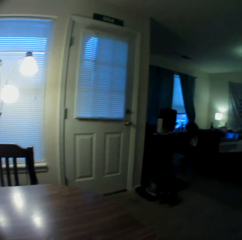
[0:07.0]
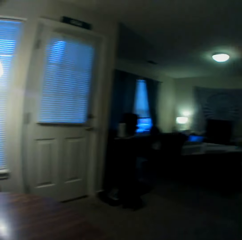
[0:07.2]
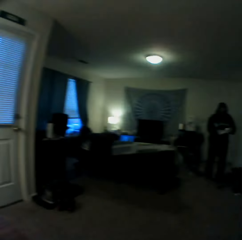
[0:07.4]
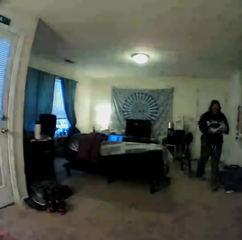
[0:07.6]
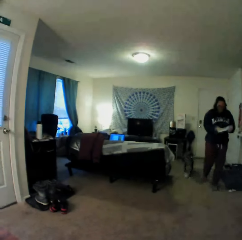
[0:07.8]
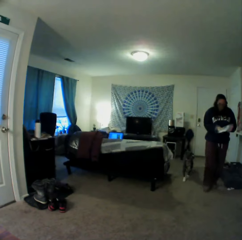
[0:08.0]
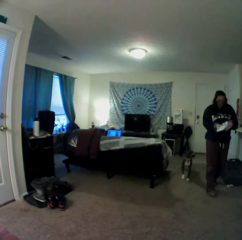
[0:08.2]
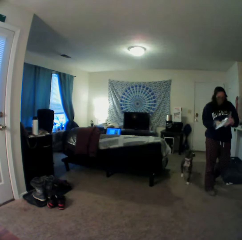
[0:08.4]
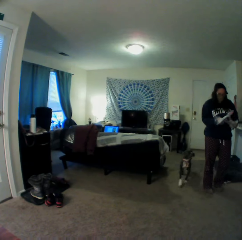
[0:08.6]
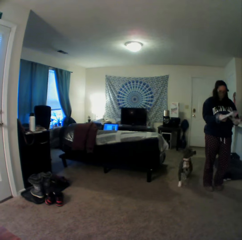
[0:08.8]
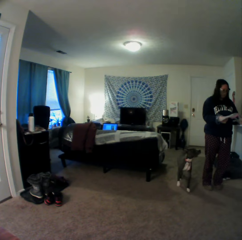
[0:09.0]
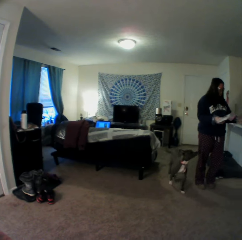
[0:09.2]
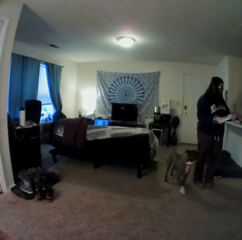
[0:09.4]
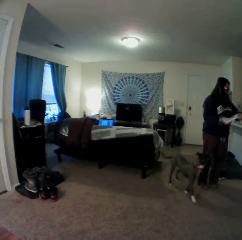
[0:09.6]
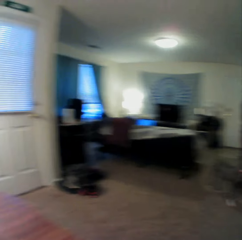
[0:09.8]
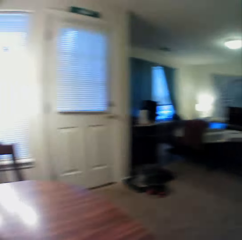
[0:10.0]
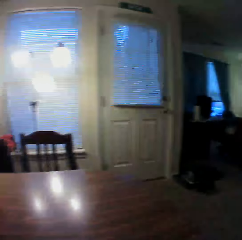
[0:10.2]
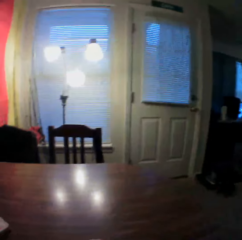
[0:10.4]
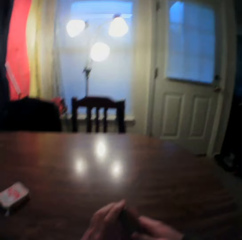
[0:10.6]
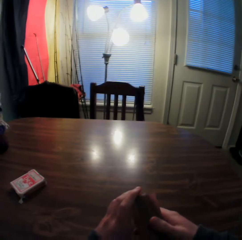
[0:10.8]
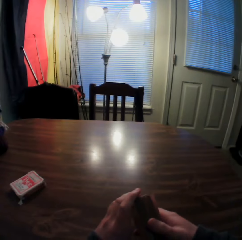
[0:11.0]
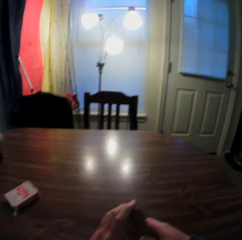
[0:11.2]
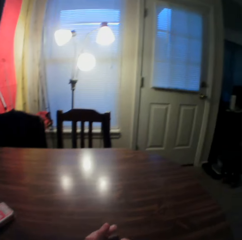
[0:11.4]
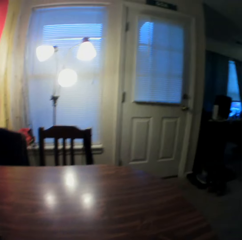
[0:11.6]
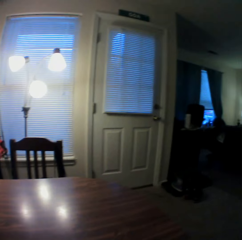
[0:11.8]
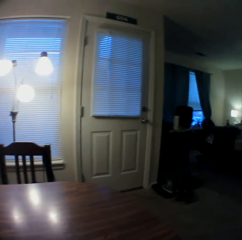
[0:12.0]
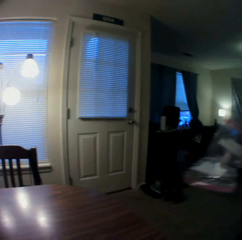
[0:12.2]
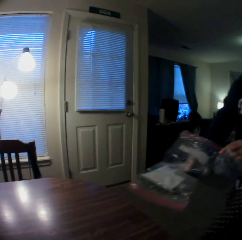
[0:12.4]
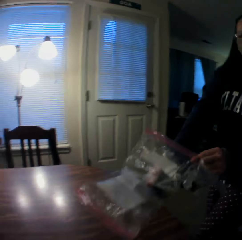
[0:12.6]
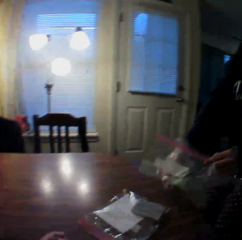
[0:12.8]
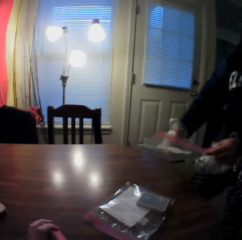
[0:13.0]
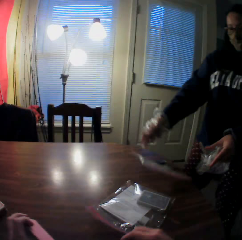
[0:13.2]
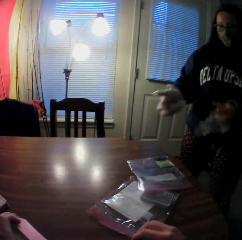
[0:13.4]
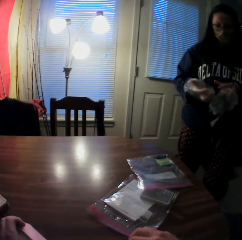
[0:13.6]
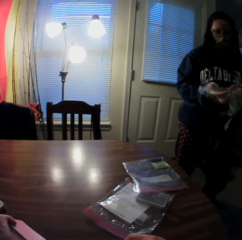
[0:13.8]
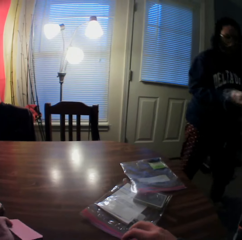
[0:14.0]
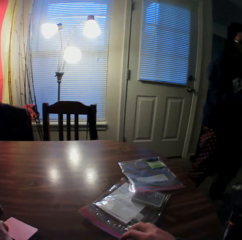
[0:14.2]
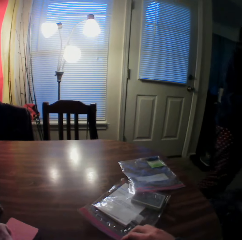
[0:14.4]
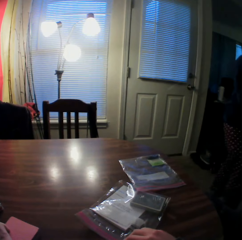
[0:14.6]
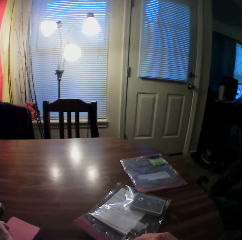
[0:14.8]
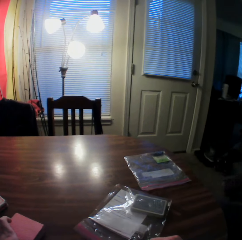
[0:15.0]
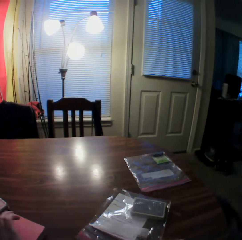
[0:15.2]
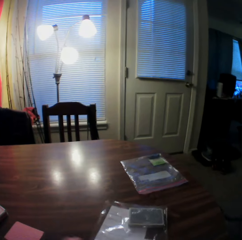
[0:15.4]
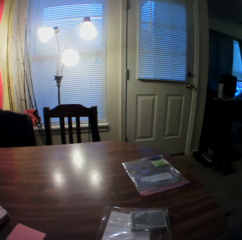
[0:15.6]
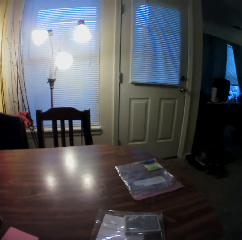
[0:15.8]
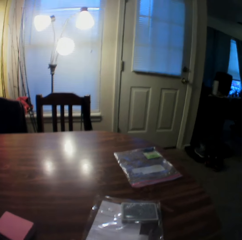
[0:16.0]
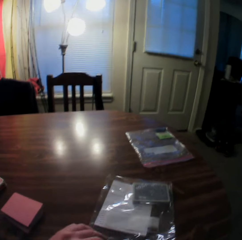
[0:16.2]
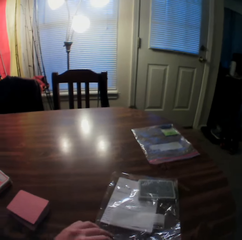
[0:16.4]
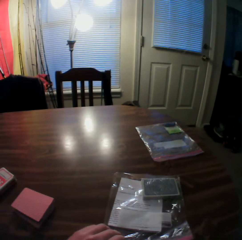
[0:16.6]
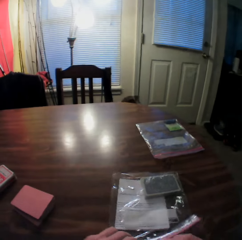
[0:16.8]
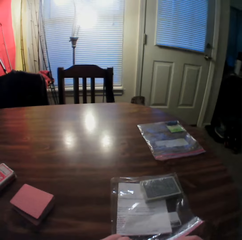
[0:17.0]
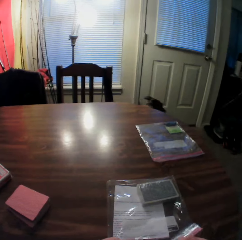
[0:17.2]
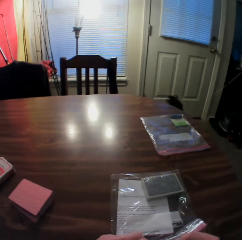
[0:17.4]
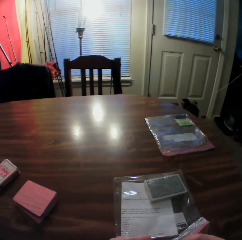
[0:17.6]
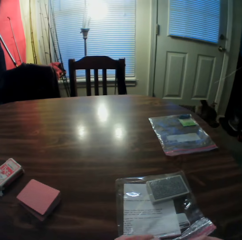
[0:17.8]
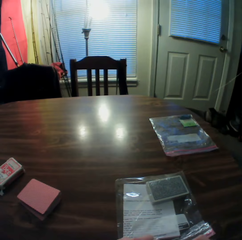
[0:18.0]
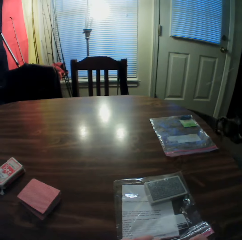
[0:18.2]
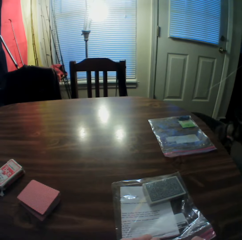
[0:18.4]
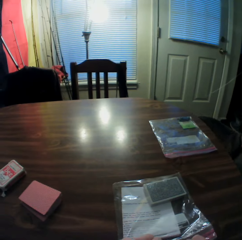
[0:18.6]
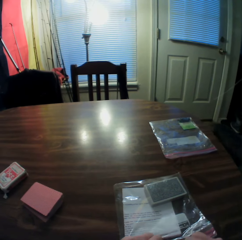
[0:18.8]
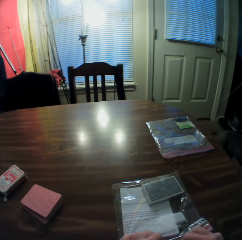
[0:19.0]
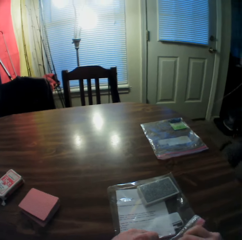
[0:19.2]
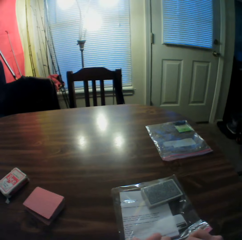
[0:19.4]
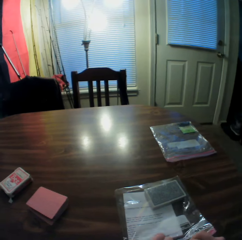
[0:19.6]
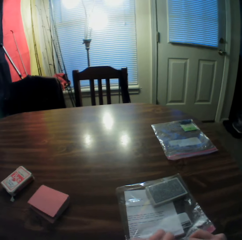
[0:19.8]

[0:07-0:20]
A woman and a dog walk towards the camera wearer in the room. The camera wearer looks in the room. The woman places two Ziploc bags onto the table. The woman walks in the room. The camera wearer holds a Ziploc bag with his right hand. He opens the Ziploc bag with both hands.

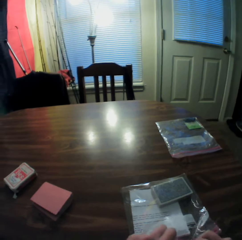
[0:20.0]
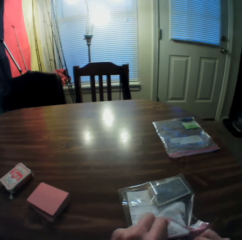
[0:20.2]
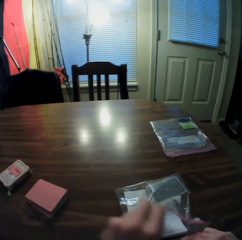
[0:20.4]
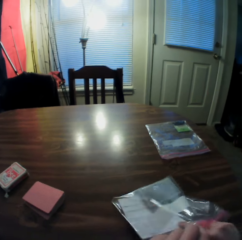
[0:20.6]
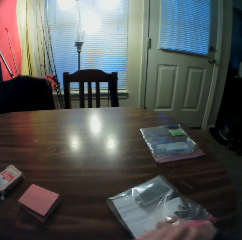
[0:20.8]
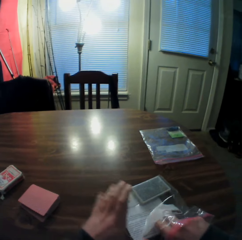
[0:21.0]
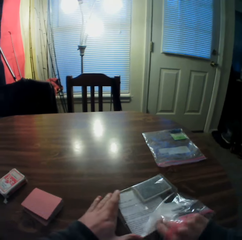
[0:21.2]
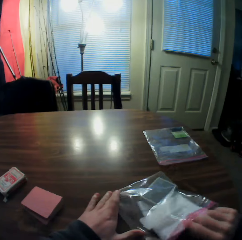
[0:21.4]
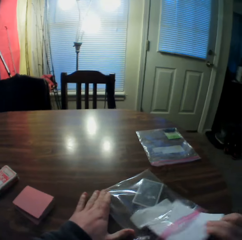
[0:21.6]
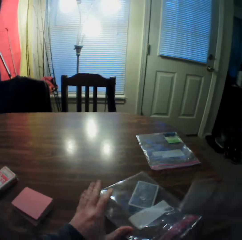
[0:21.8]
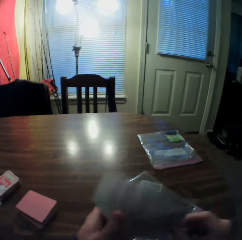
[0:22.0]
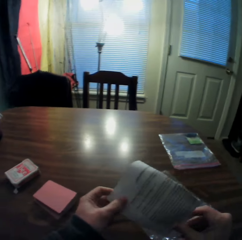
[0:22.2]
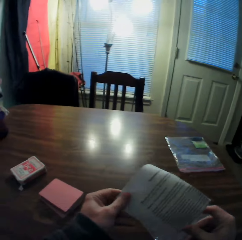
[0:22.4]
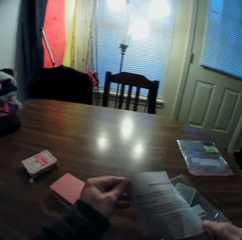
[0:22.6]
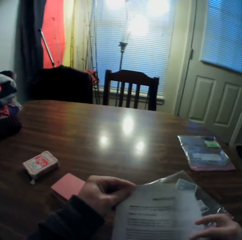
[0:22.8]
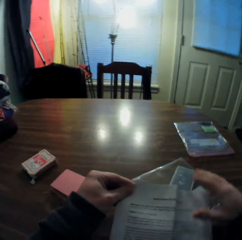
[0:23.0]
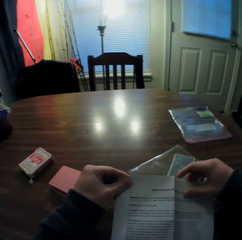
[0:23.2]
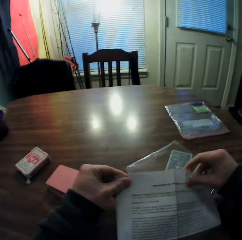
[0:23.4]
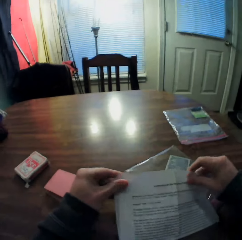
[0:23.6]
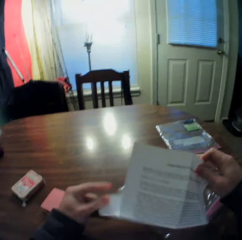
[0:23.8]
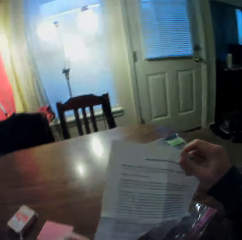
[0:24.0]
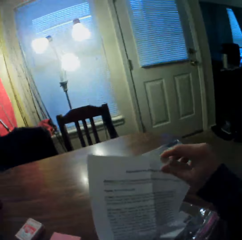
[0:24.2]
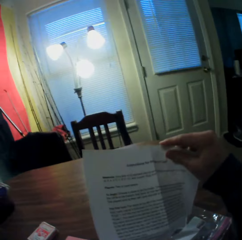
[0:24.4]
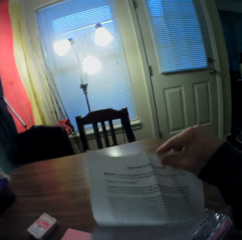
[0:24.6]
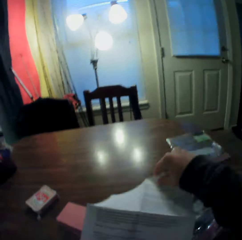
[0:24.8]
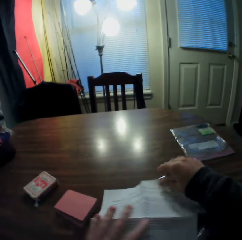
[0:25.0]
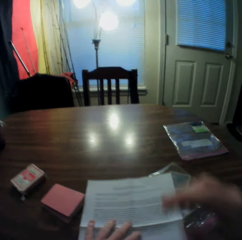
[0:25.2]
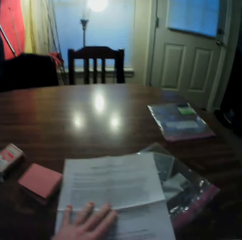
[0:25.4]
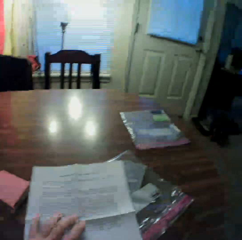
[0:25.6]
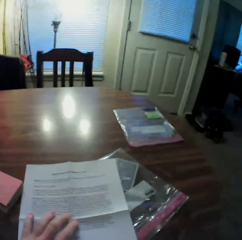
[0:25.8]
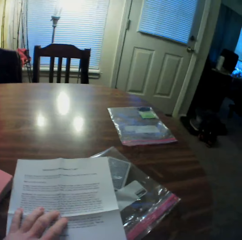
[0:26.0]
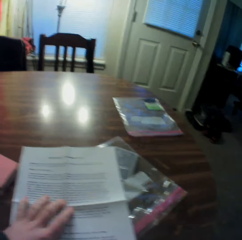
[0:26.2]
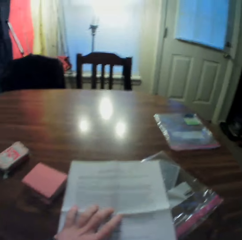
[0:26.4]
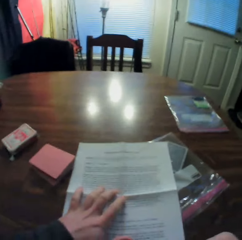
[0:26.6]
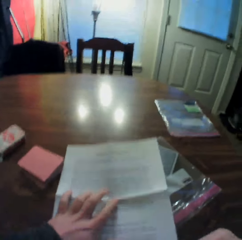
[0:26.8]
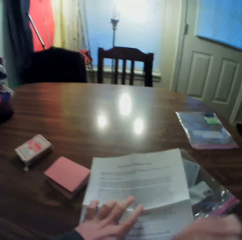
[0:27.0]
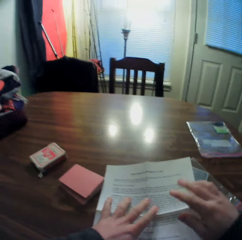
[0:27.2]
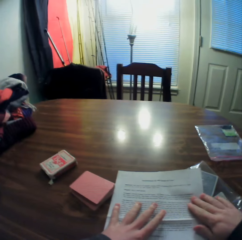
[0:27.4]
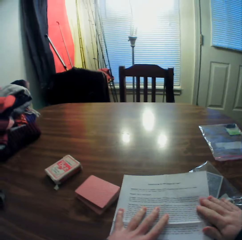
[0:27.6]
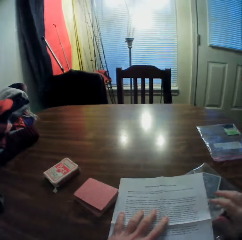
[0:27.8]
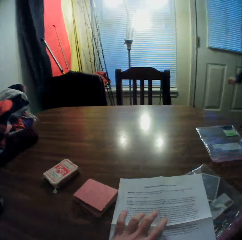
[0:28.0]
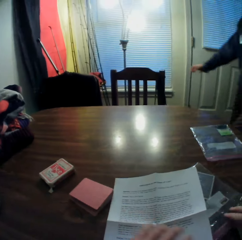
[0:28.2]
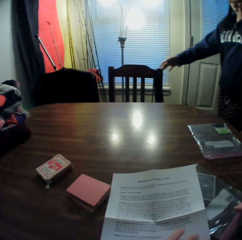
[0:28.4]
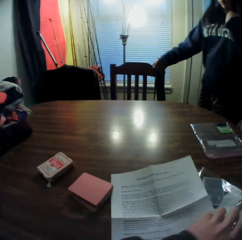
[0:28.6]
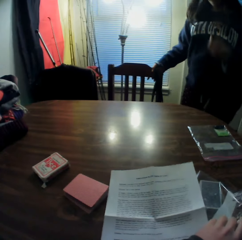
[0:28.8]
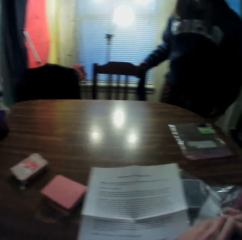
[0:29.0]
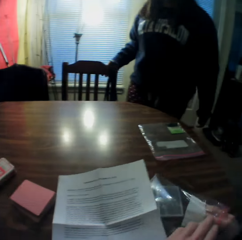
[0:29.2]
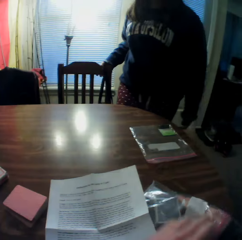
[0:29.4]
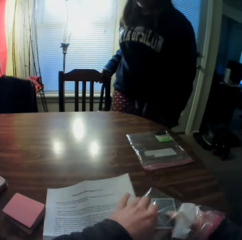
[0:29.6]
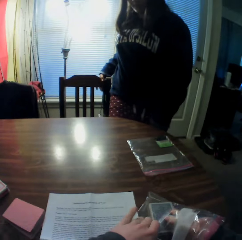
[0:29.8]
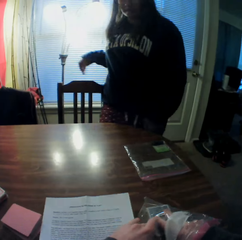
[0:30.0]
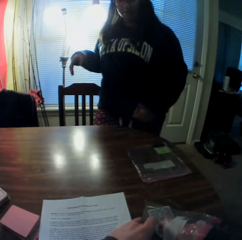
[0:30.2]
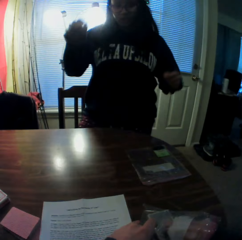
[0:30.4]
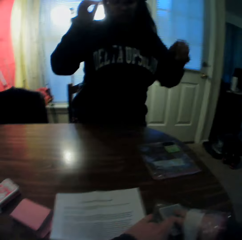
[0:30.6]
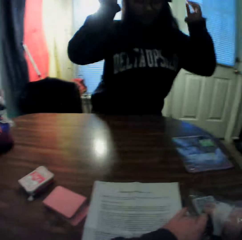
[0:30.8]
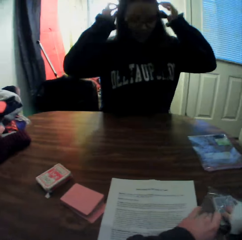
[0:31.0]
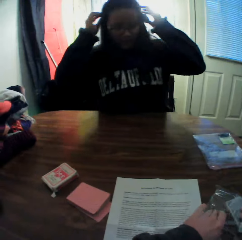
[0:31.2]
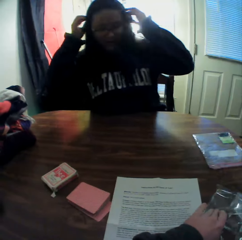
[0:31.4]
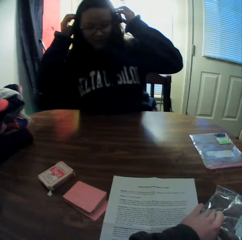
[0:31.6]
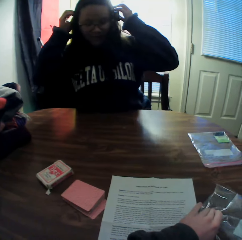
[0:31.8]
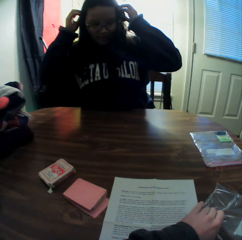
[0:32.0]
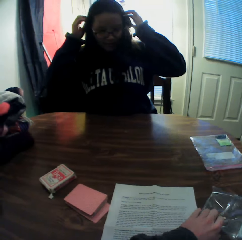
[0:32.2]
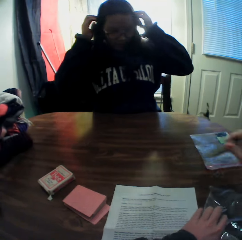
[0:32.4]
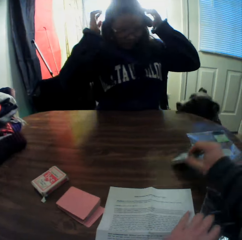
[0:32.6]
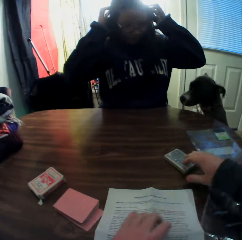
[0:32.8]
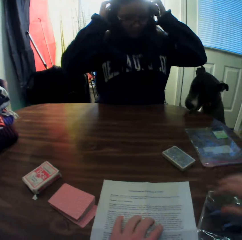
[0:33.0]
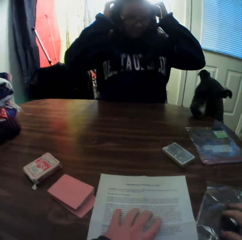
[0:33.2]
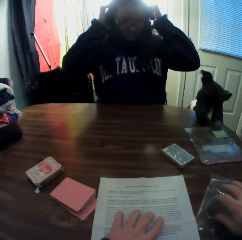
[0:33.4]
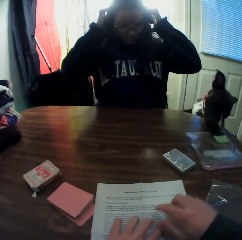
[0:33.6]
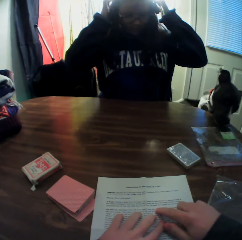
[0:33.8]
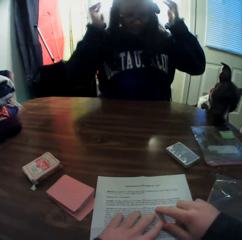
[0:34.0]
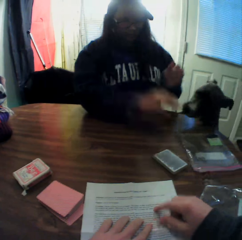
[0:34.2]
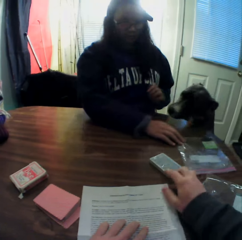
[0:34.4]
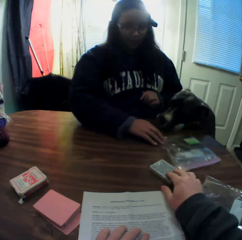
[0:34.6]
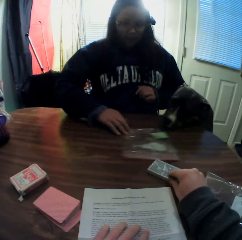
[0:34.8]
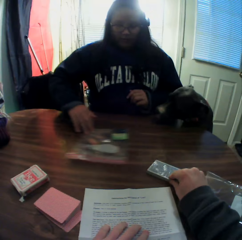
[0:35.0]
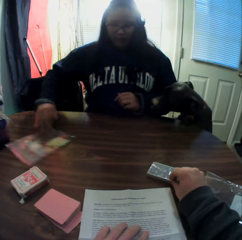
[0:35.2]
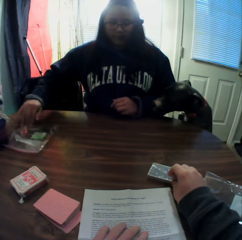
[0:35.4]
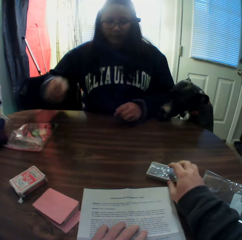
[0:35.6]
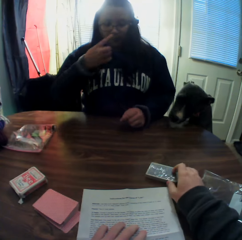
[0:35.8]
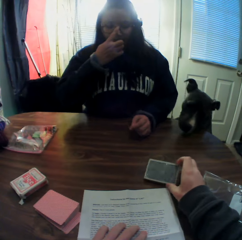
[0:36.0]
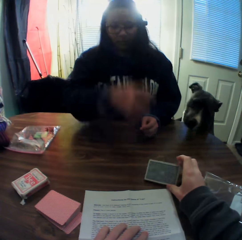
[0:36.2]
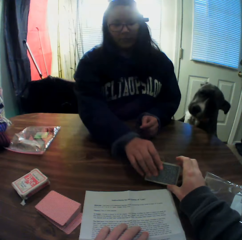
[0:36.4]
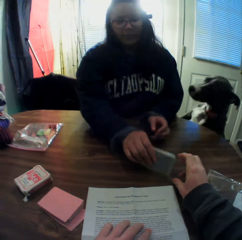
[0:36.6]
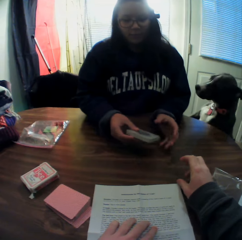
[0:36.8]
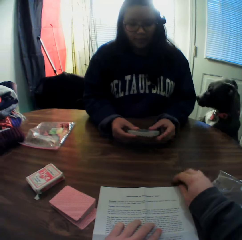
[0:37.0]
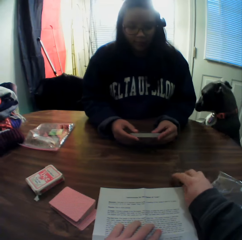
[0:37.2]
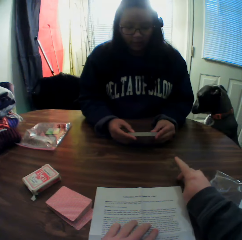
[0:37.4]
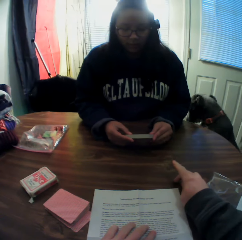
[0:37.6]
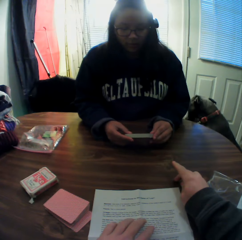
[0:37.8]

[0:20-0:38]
The camera wearer picks up a folded piece of paper from the Ziploc bag with his right hand. He opens up the piece of paper with both hands, places the pieces of paper onto the table, and picks up a deck of cards from the Ziploc bag with his right hand. A woman sits at the table beside the camera wearer. The woman adjusts a camera on her head with both hands. The camera wearer places the deck of cards onto the table. The dog sniffs the second Ziploc bag on the table. The camera wearer reads the paper. The woman moves the second Ziploc bag on the table. The camera wearer touches the deck of cards on the table with his right hand. He holds the pack of cards. The woman adjusts her glasses with her right hand and picks up the deck of cards with her right hand.
